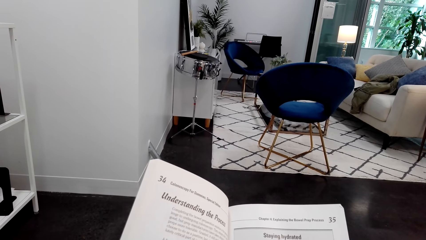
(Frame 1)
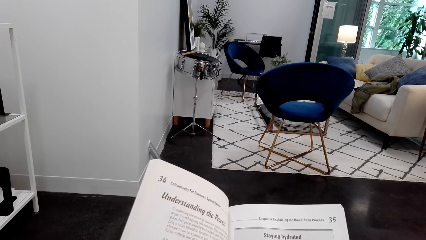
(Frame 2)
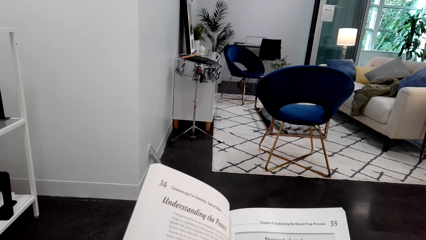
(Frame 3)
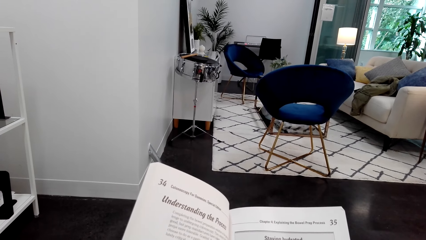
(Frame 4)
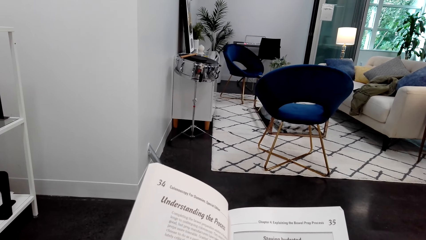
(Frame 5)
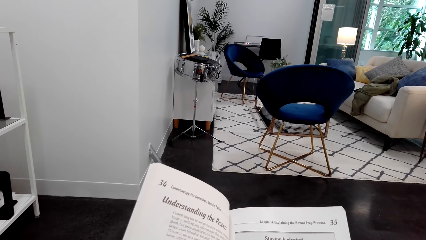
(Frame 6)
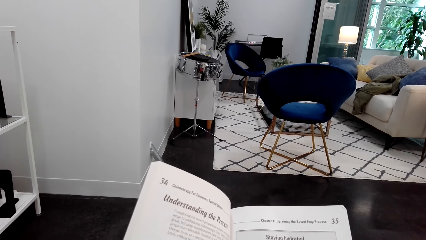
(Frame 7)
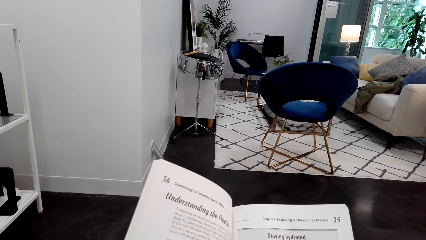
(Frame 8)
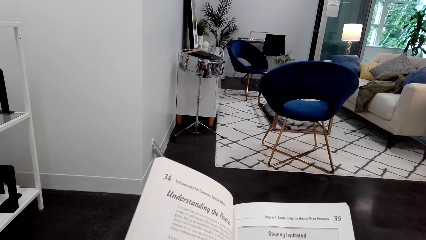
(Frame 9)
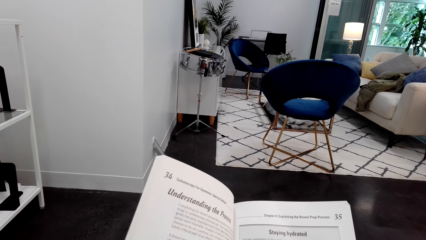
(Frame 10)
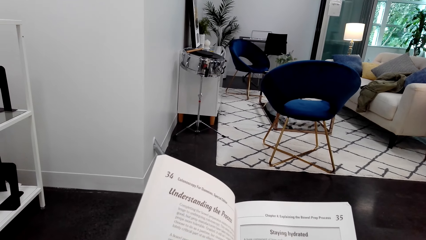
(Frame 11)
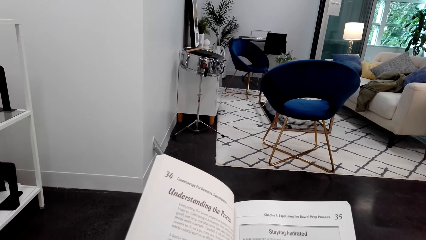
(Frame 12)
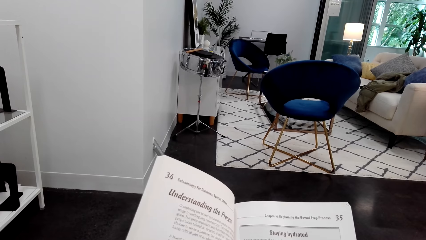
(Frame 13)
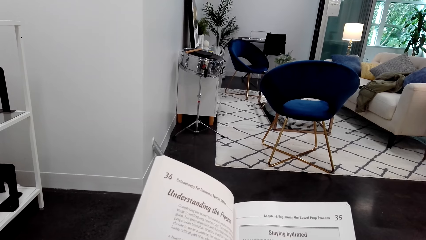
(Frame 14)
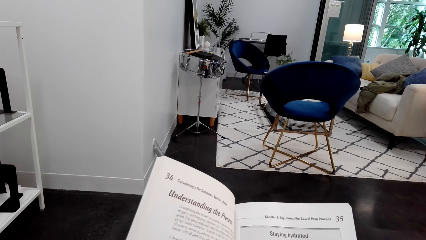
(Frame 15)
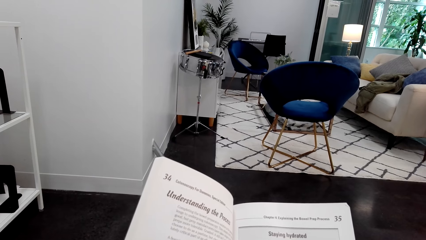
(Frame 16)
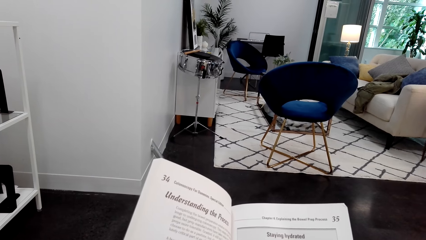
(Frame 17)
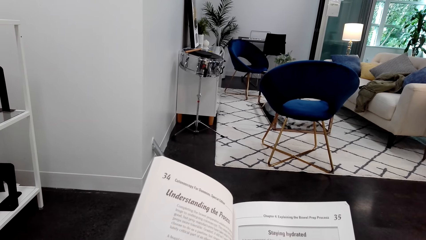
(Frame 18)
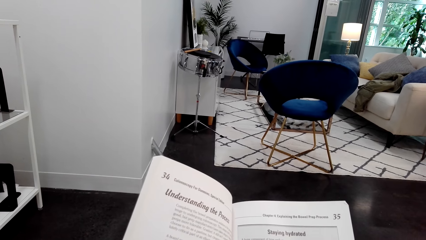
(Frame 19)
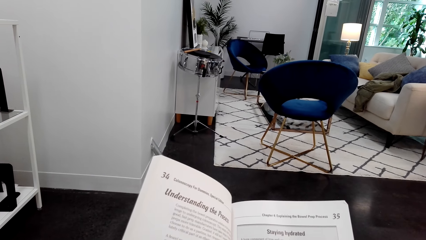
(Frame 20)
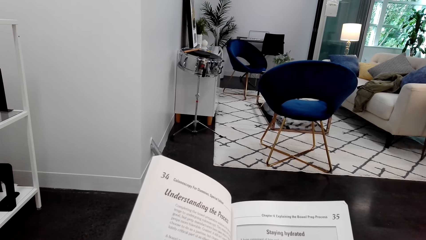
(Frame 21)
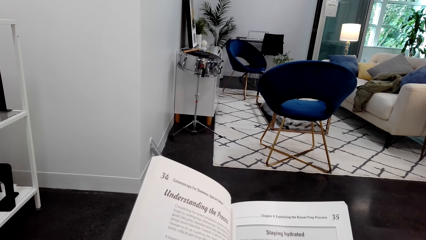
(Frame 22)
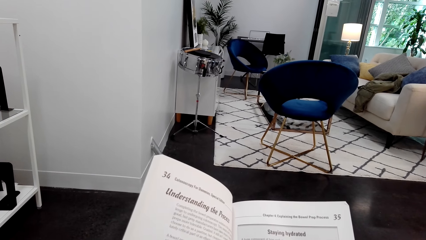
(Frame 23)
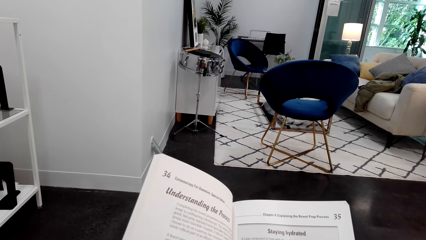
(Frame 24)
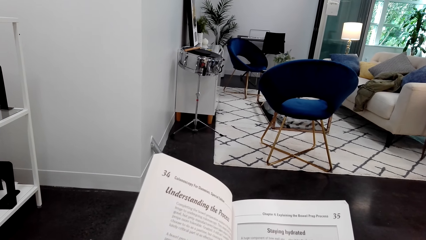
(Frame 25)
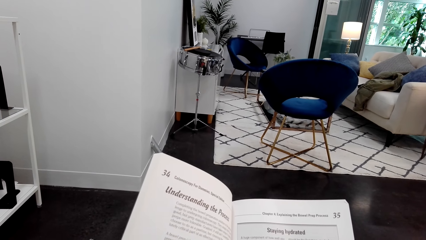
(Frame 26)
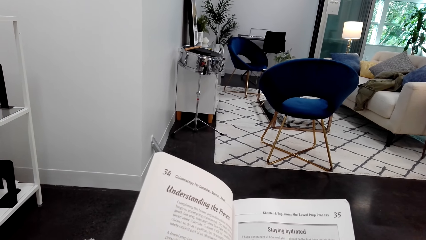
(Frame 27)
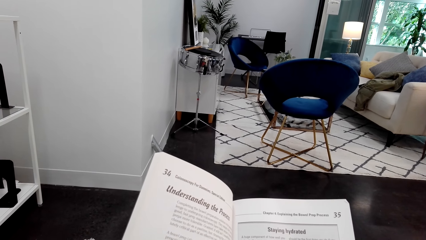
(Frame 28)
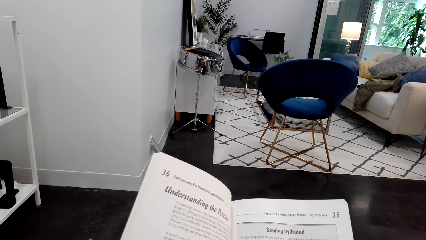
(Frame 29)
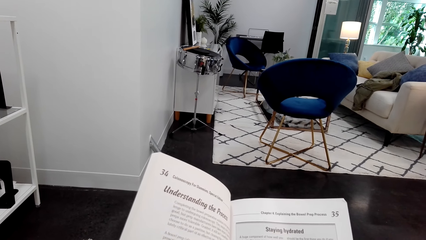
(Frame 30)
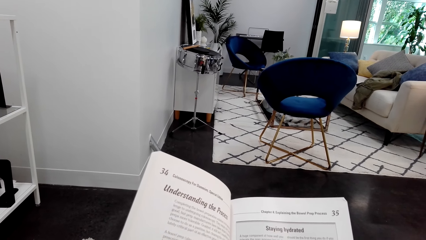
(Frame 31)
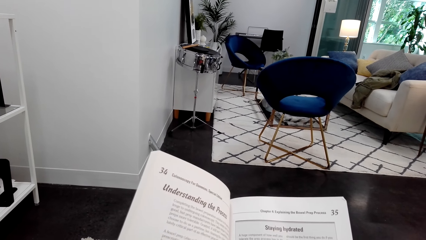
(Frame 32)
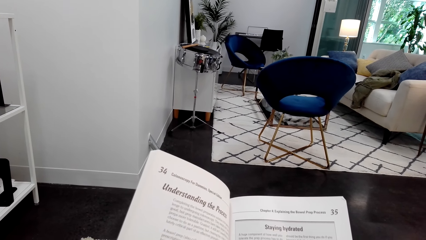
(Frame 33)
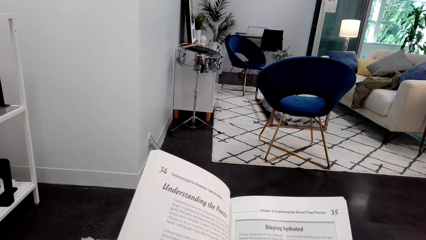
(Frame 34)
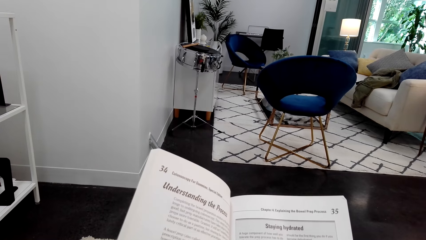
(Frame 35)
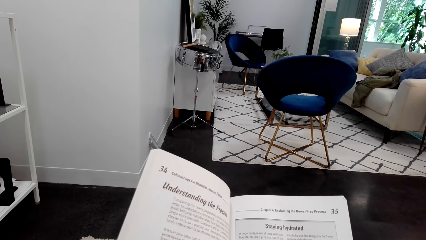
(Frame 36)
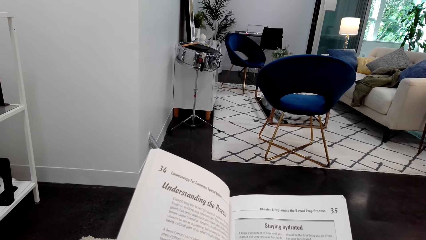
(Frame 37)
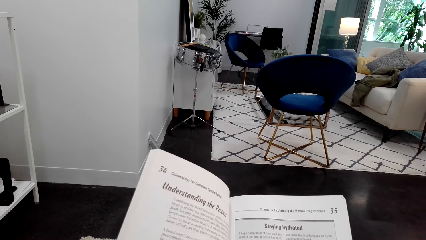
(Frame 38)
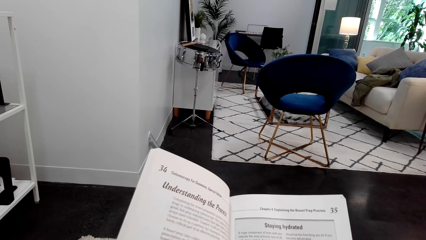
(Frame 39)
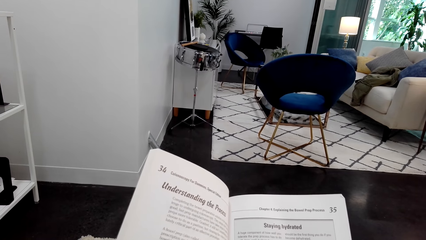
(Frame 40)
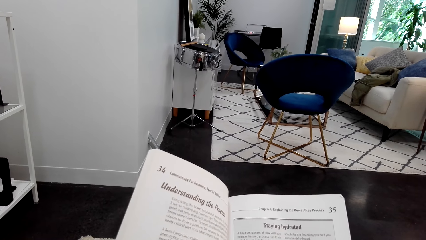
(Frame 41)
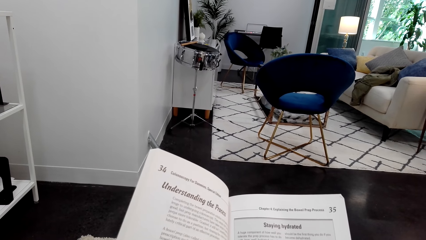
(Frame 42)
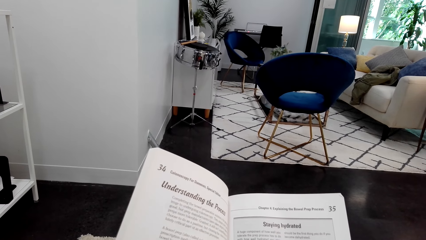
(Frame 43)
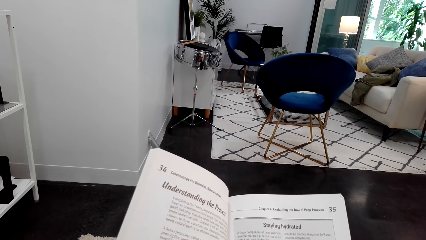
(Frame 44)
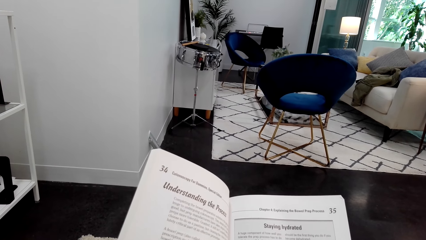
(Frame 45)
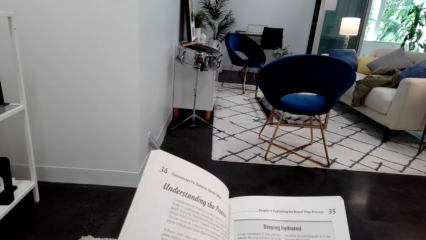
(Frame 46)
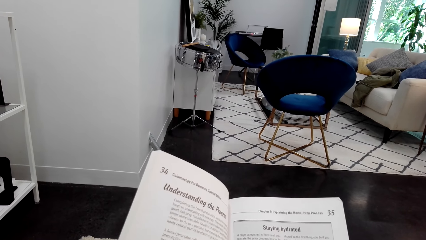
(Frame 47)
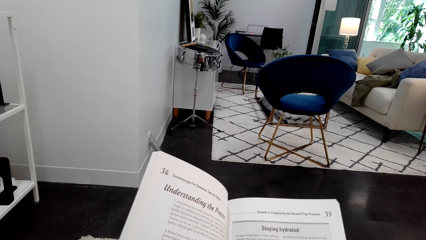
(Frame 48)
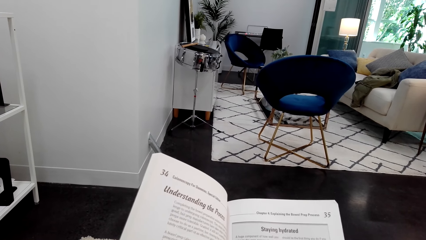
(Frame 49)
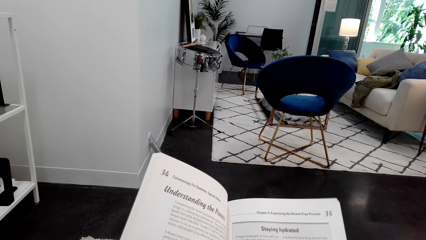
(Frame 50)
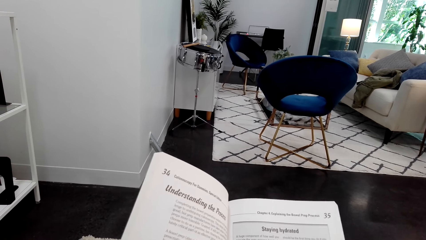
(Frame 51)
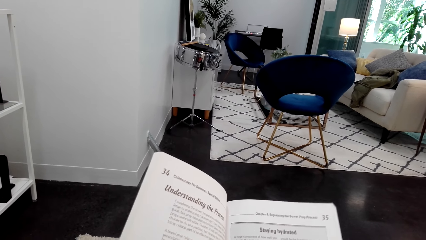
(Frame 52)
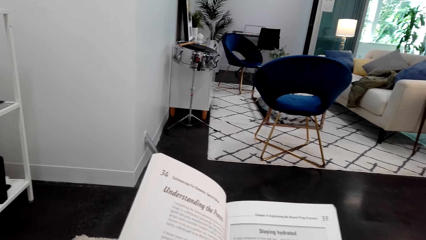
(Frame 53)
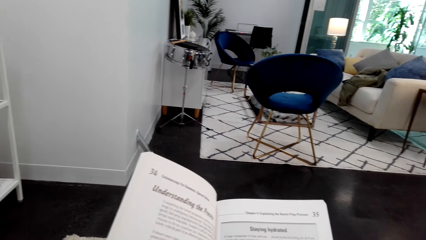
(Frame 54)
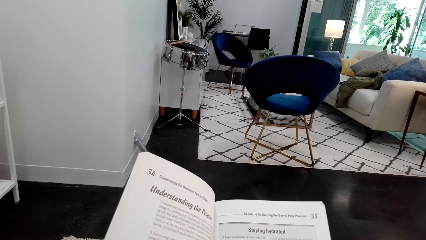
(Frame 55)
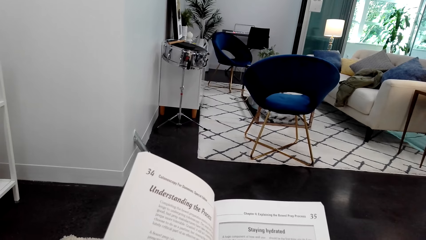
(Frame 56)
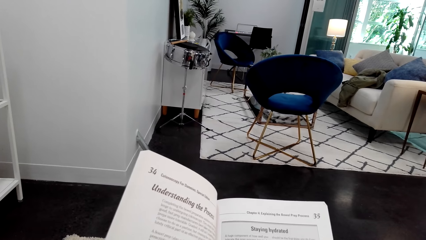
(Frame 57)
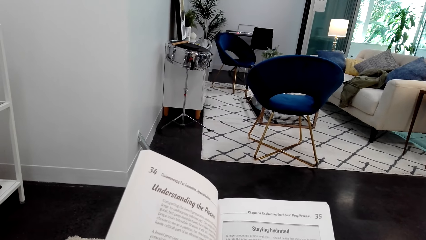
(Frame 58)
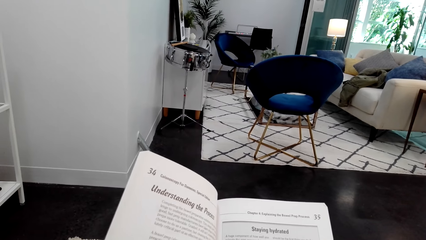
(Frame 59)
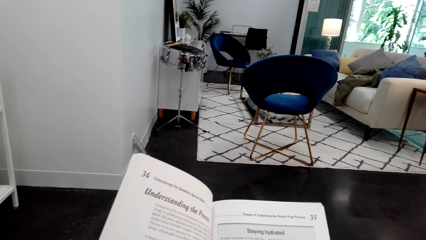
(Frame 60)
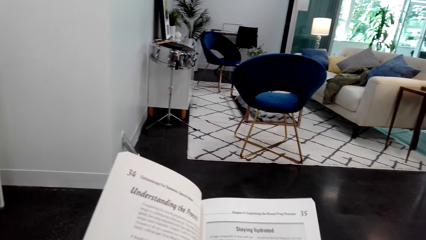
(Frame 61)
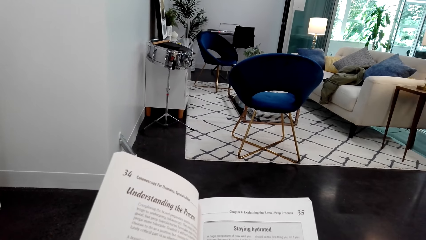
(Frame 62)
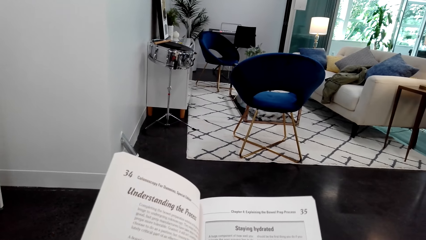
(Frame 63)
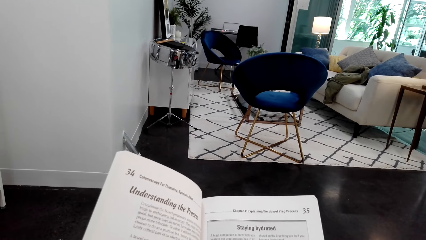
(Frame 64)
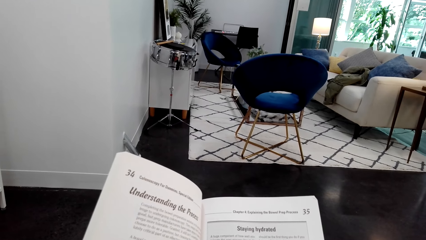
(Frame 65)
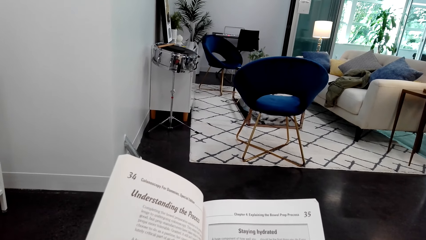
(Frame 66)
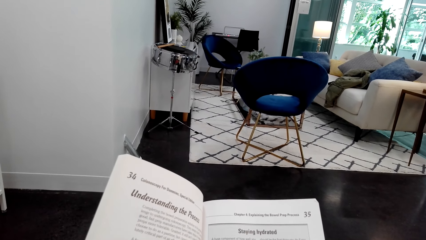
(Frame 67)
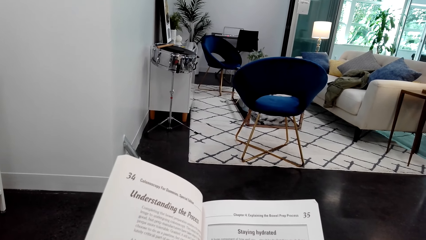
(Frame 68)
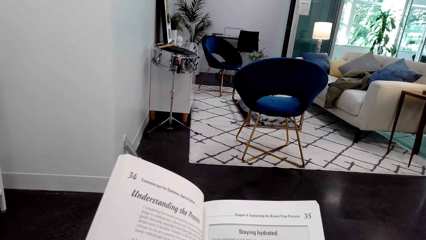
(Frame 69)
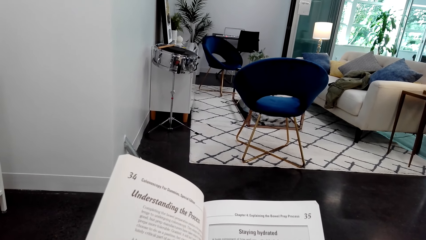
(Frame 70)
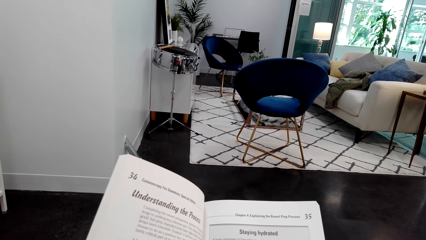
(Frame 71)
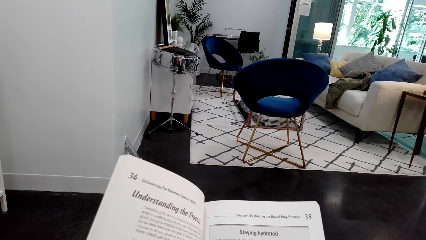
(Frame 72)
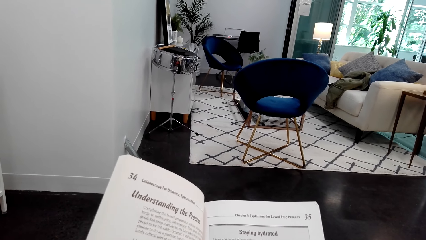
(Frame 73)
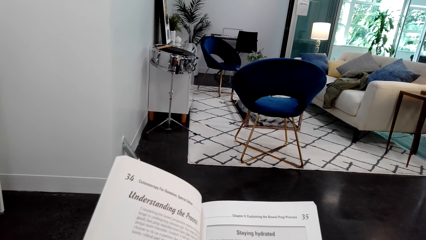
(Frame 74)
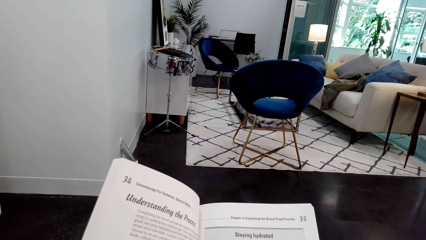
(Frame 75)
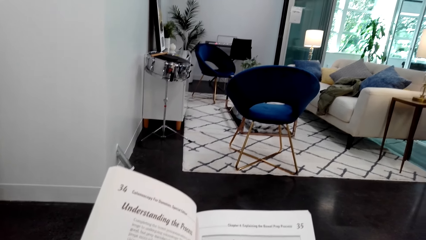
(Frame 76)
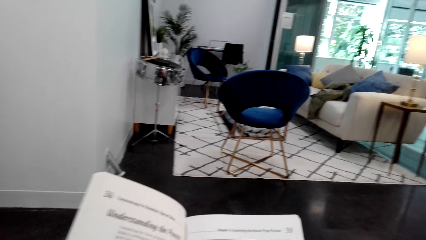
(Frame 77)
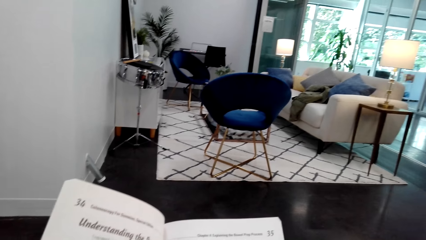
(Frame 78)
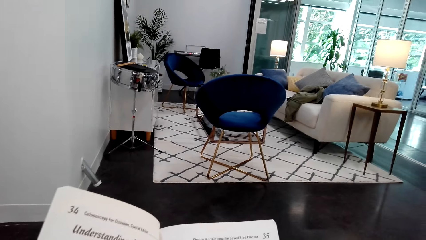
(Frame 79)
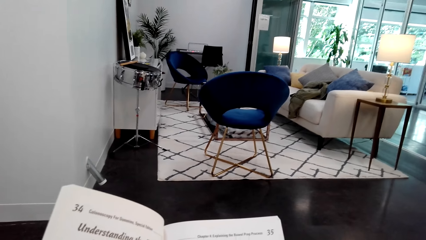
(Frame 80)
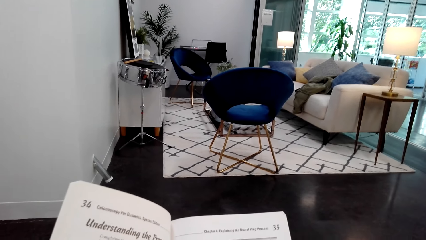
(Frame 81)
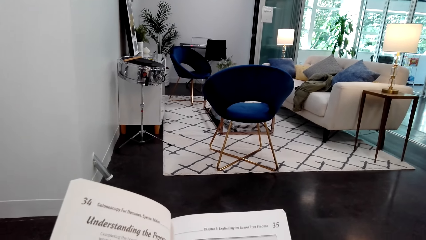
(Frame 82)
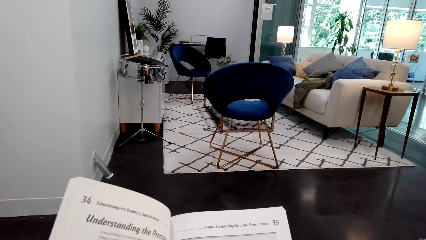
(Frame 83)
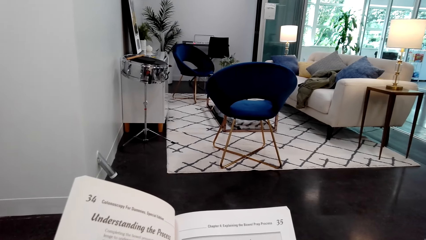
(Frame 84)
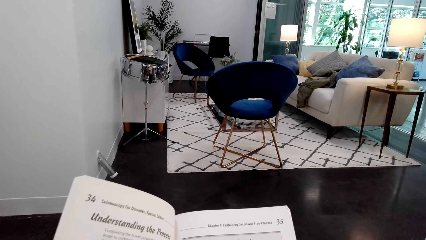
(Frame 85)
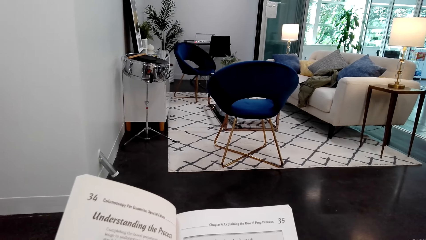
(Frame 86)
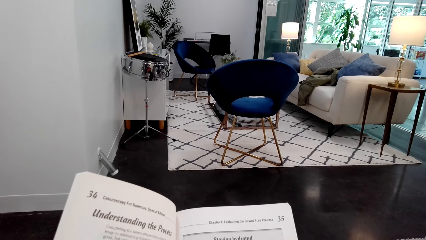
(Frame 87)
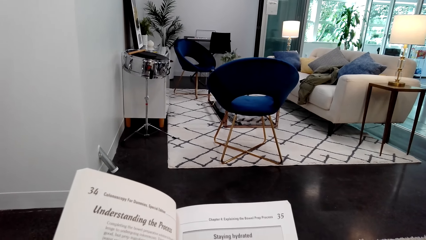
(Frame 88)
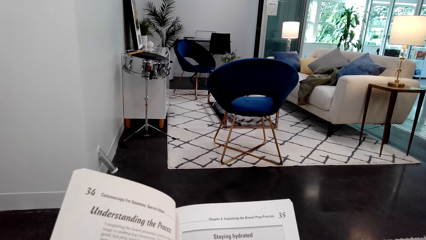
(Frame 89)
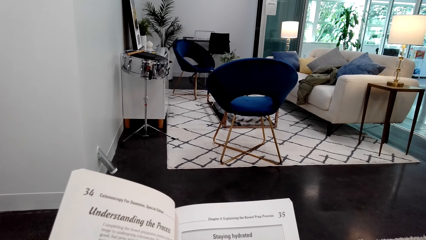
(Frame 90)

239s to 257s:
The camera wearer turns around. They hold a book. They turn around. They hold the book. They turn around.
